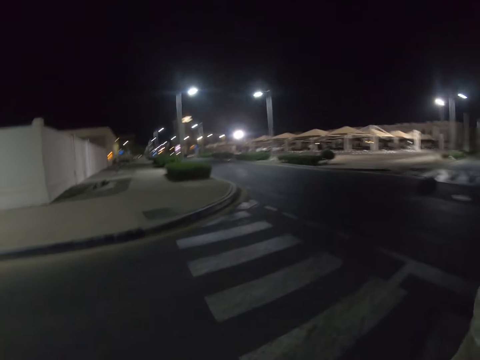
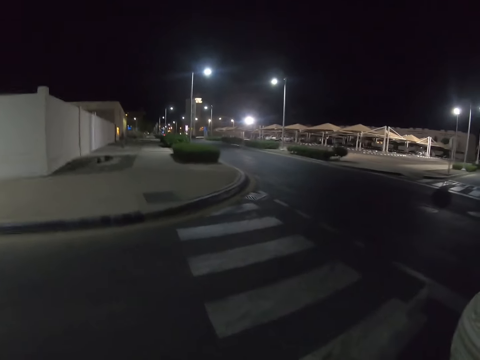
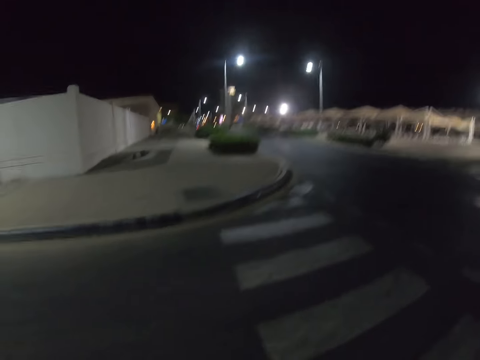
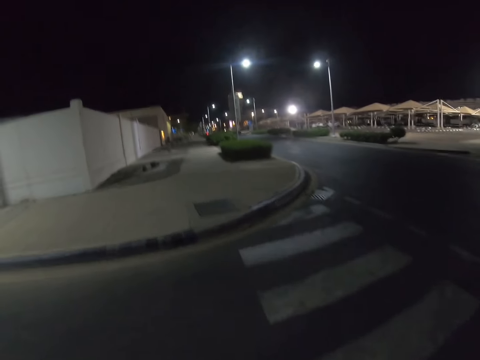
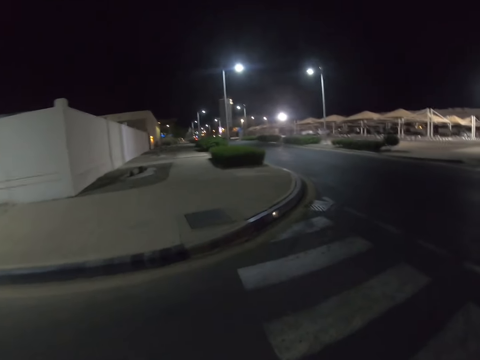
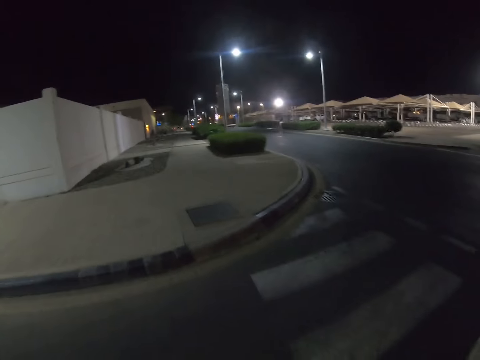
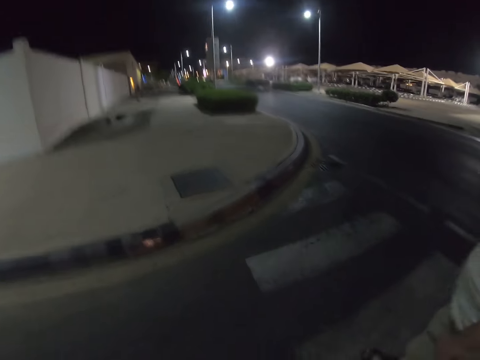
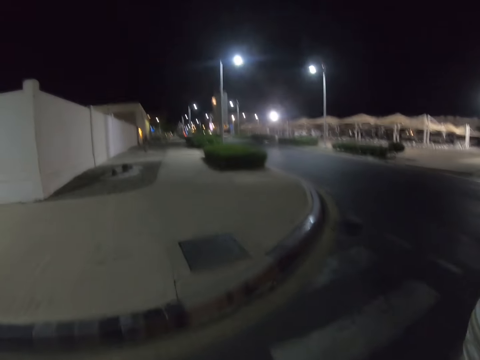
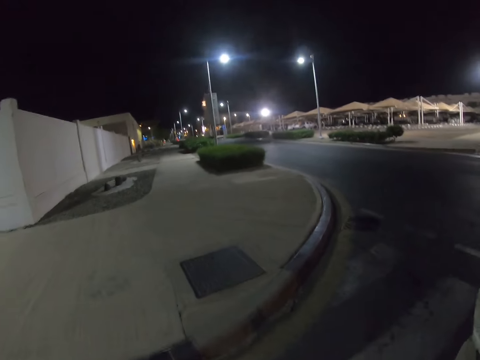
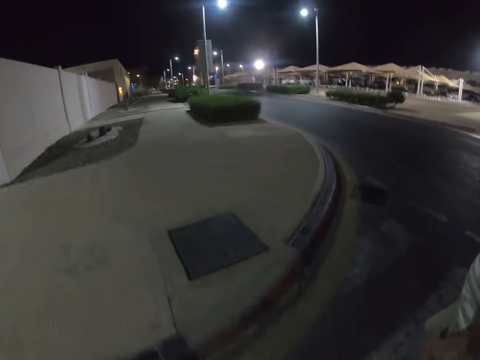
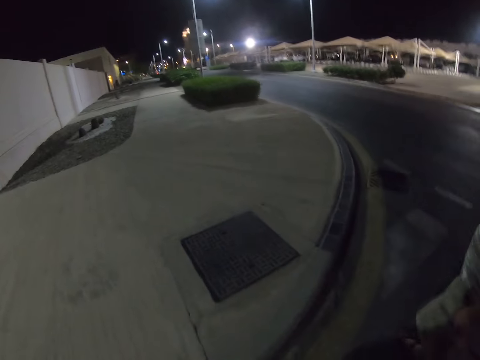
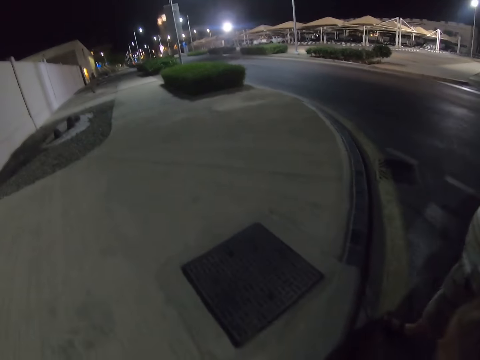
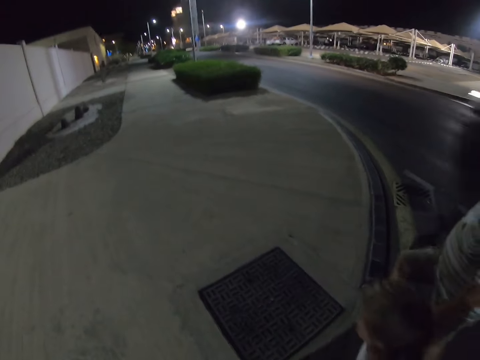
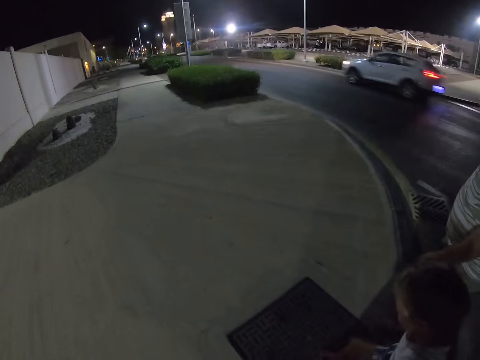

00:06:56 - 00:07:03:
The camera wearer crosses the road.

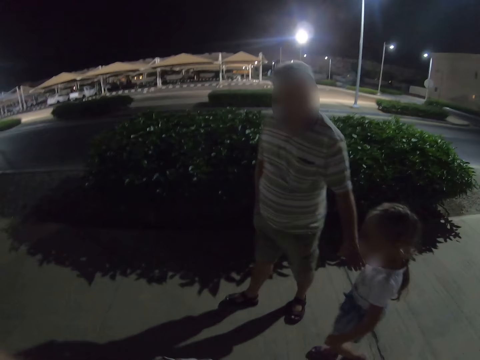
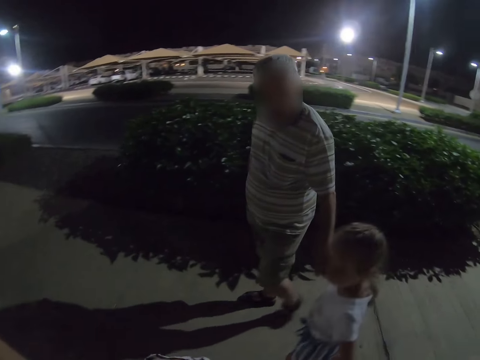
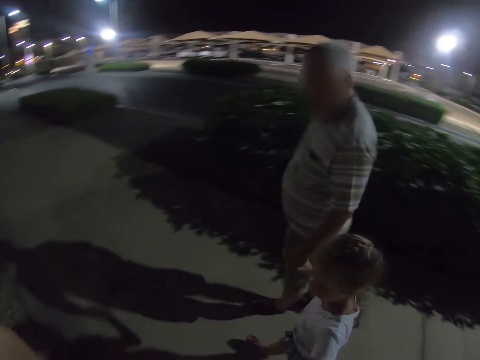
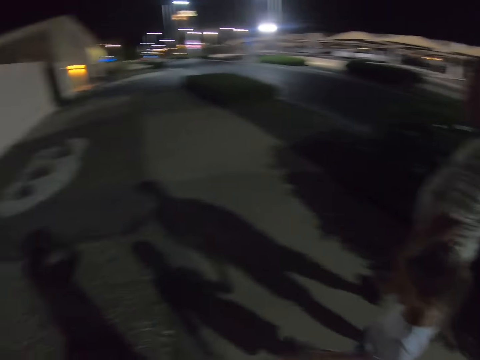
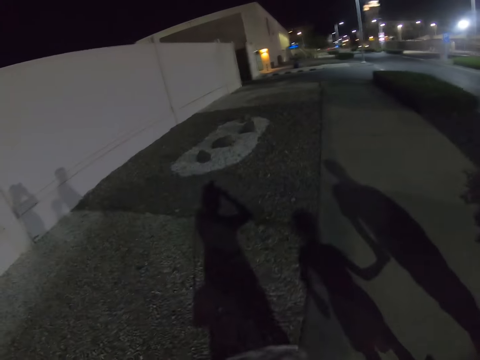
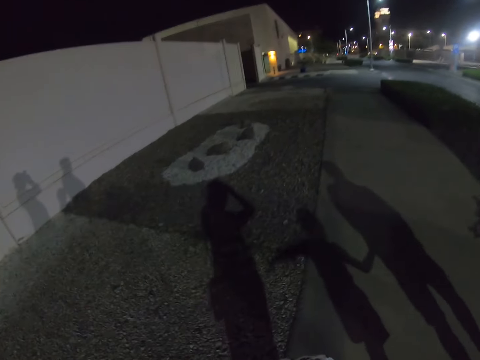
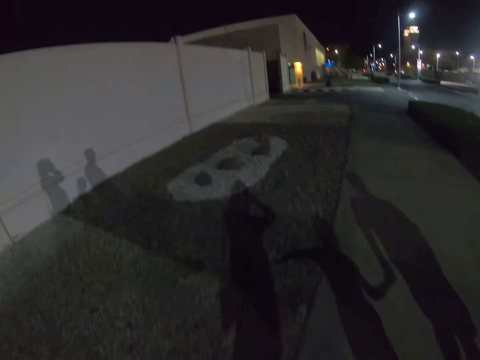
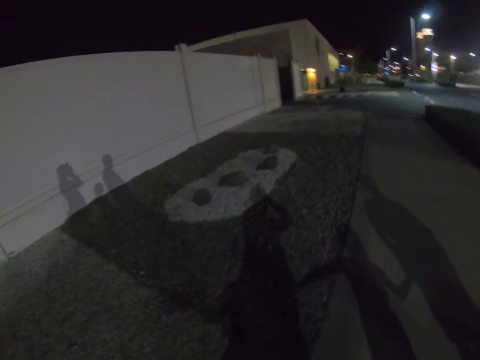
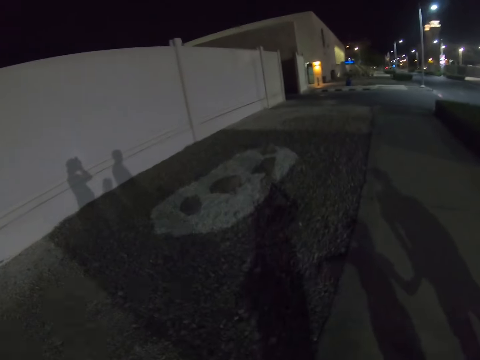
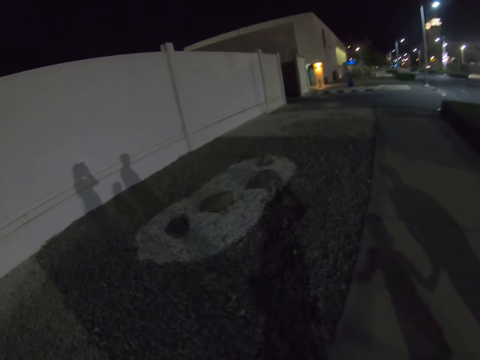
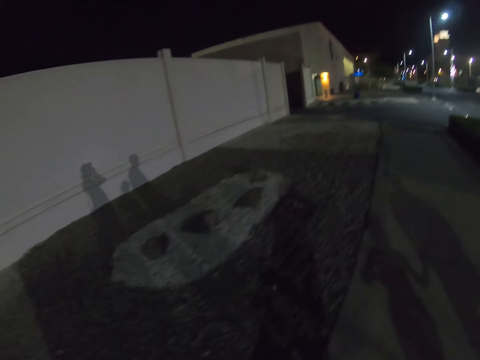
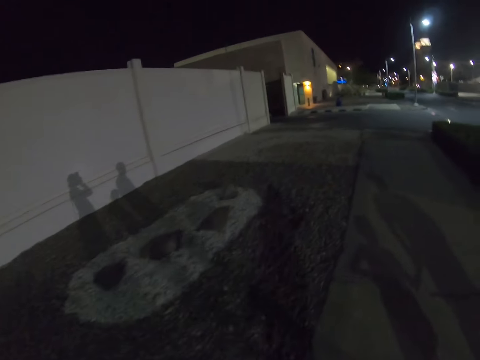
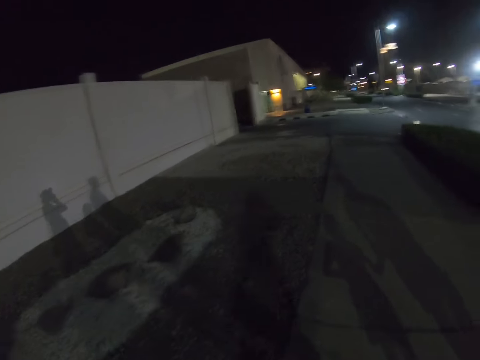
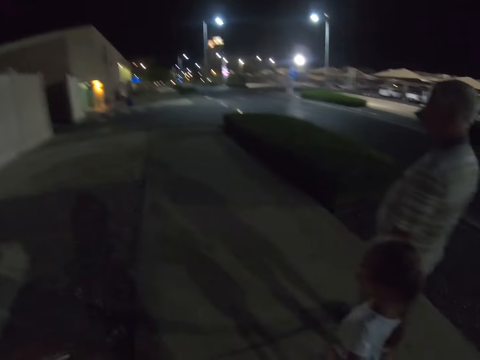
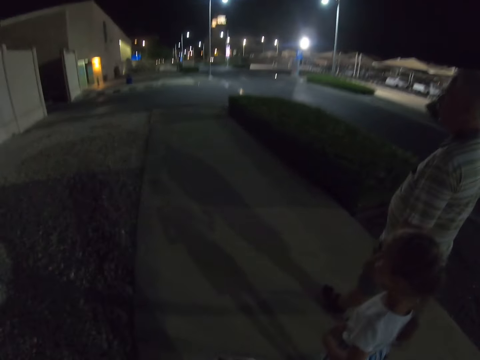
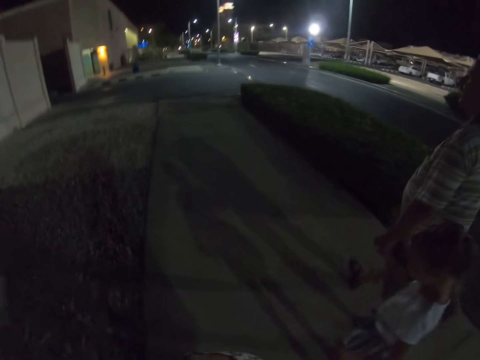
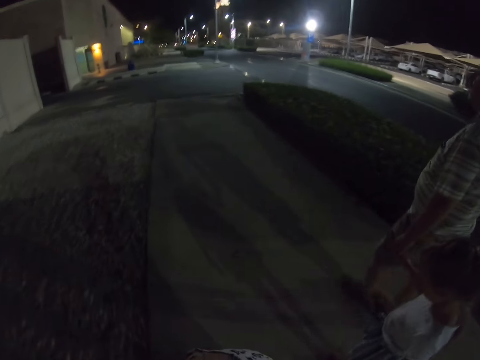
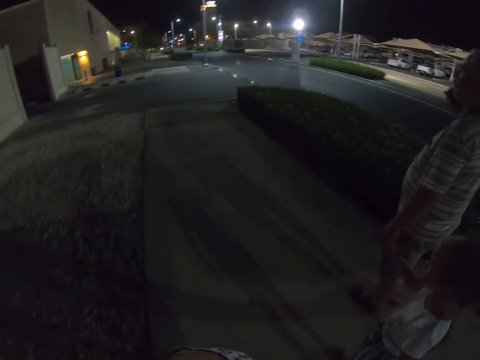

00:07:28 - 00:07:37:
The camera wearer looks around. They walk on the pavement.

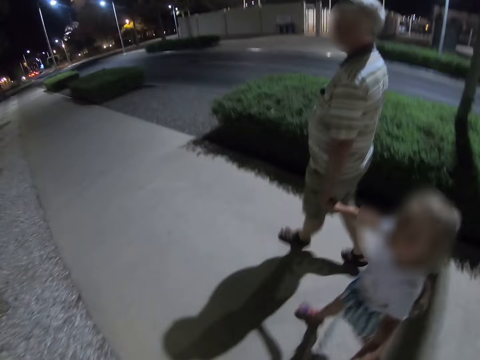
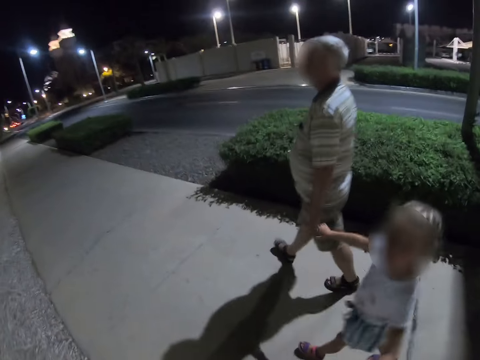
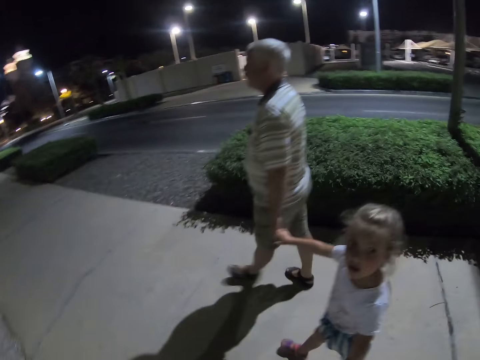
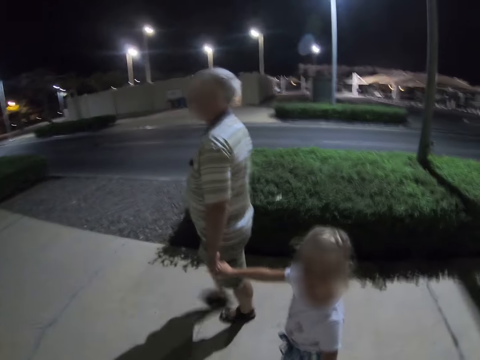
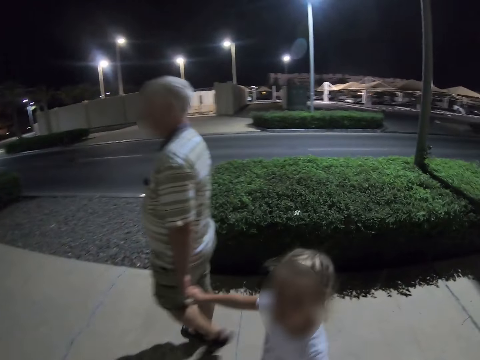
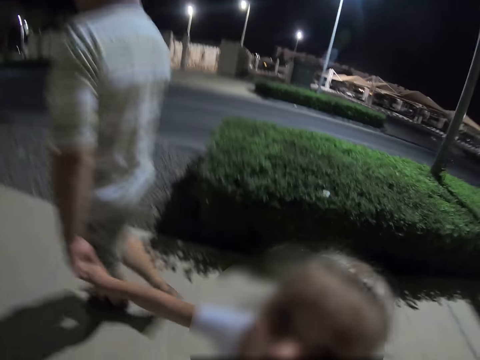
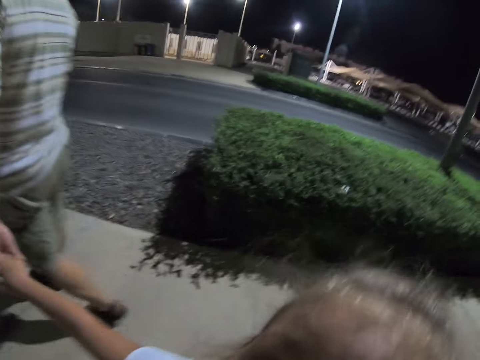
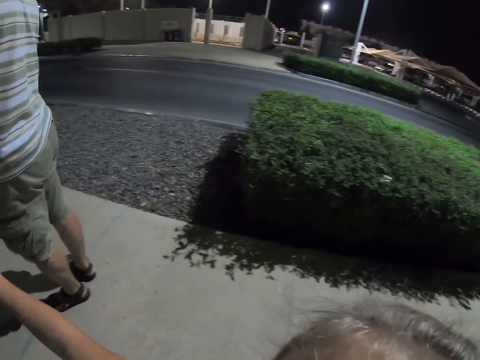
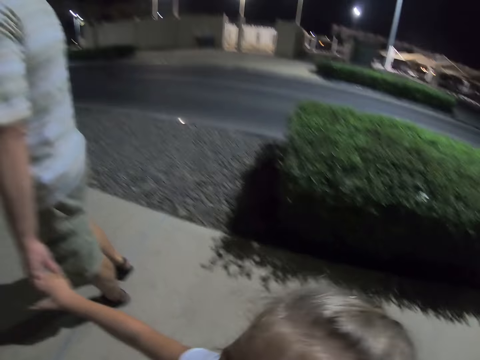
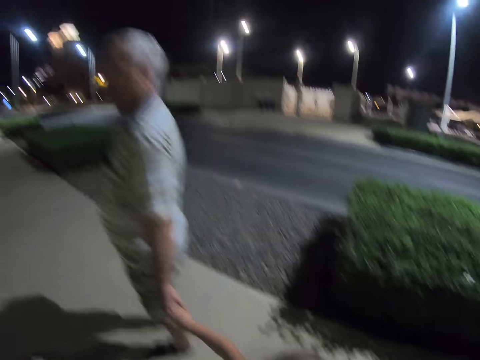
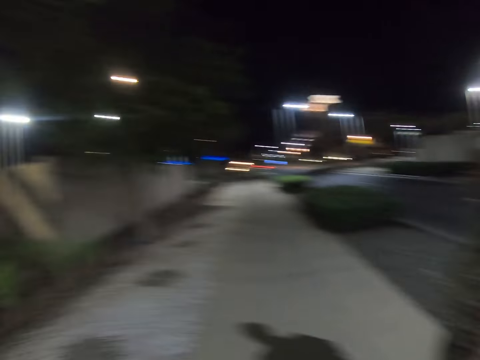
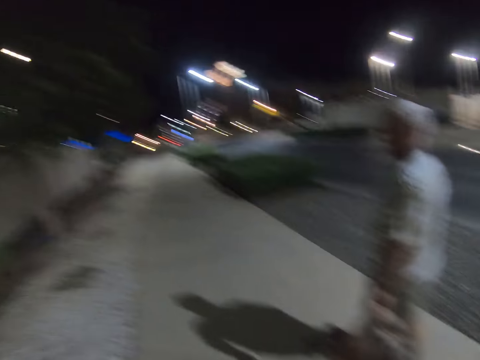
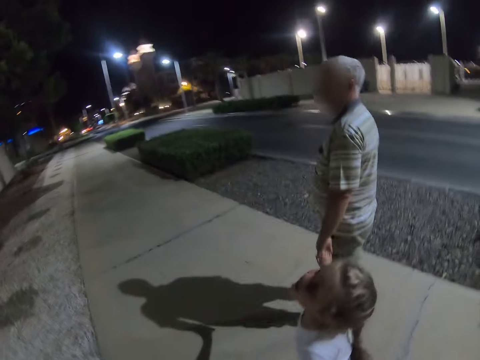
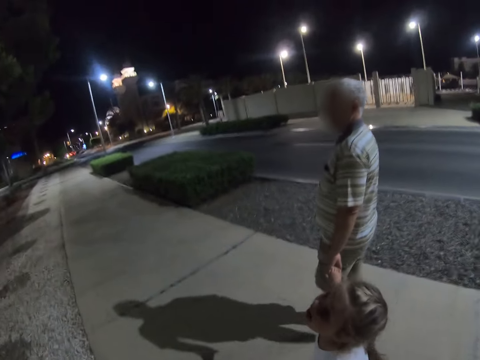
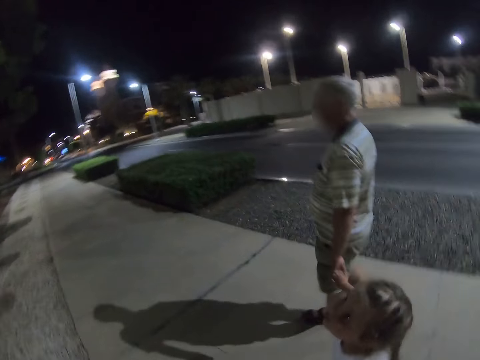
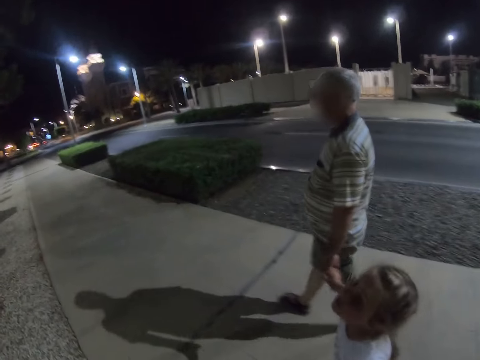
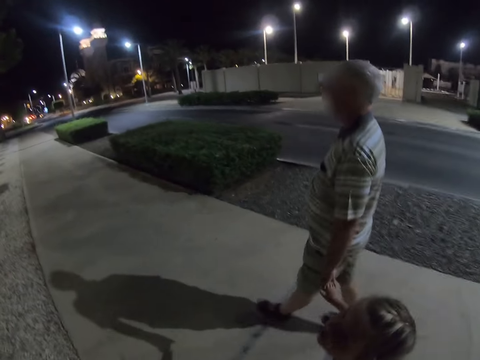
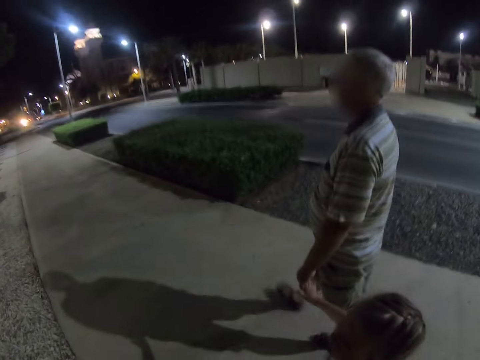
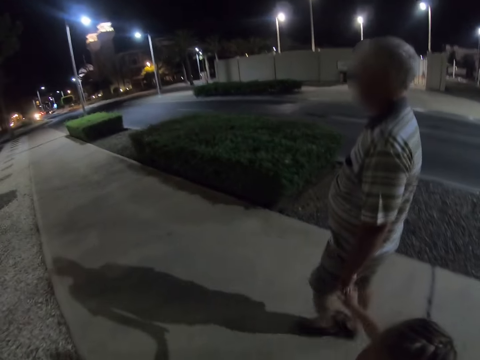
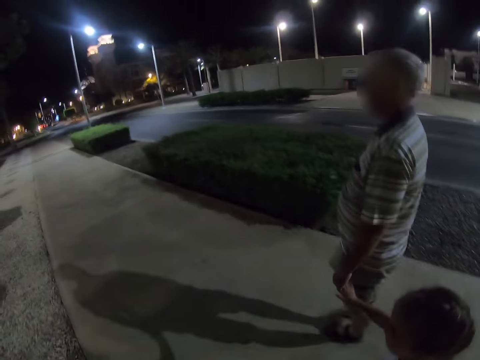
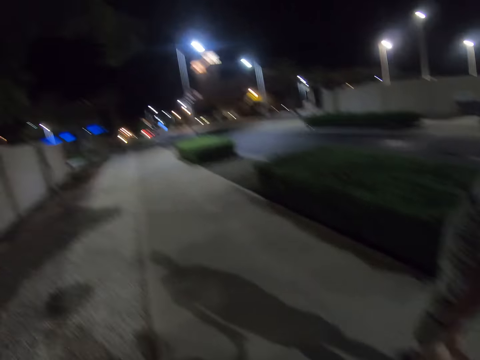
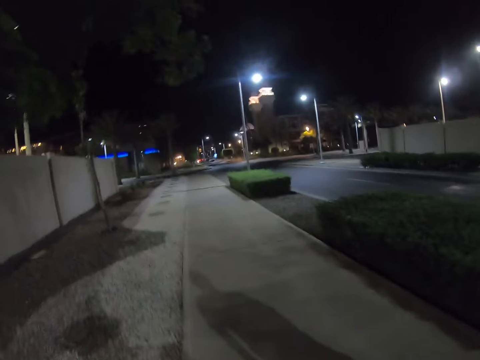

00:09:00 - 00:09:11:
The camera wearer looks around. They look at someone. They walk on the pavement.
